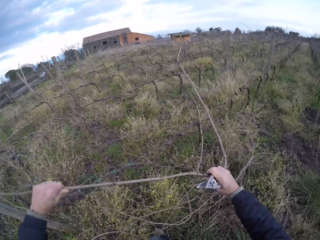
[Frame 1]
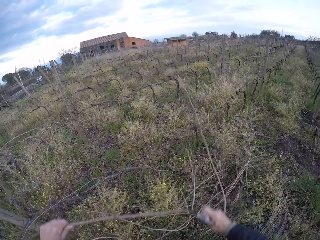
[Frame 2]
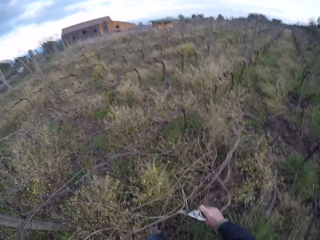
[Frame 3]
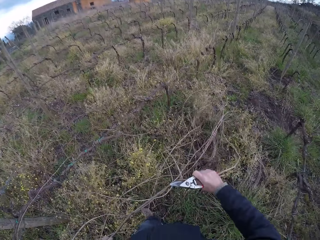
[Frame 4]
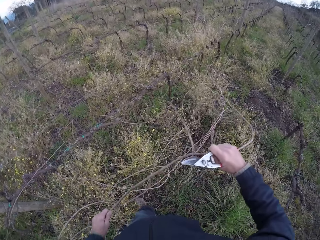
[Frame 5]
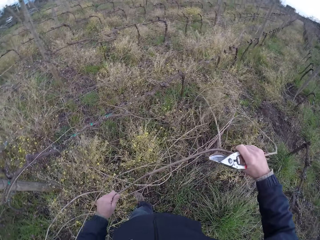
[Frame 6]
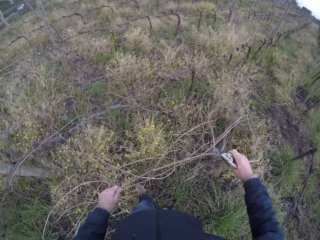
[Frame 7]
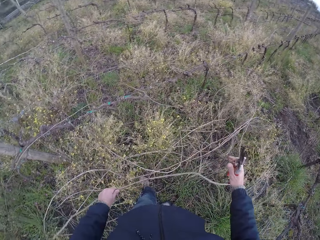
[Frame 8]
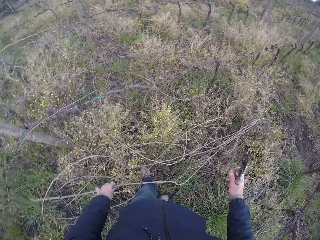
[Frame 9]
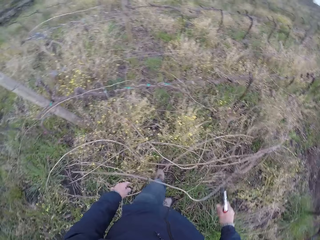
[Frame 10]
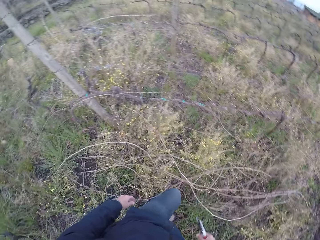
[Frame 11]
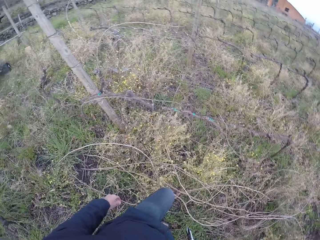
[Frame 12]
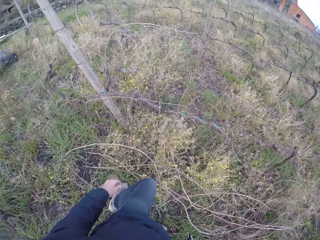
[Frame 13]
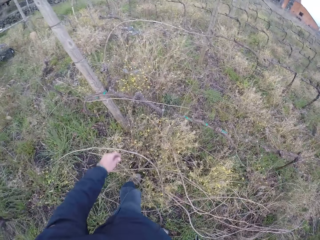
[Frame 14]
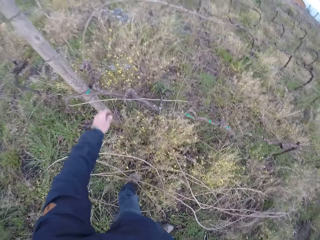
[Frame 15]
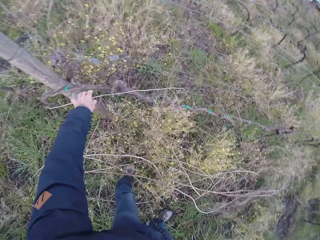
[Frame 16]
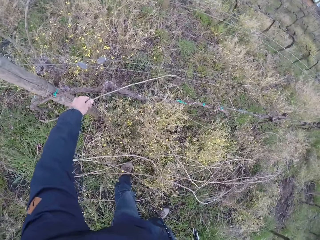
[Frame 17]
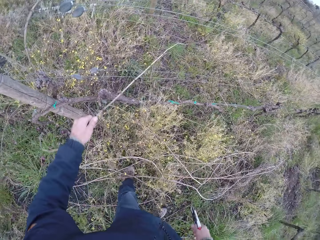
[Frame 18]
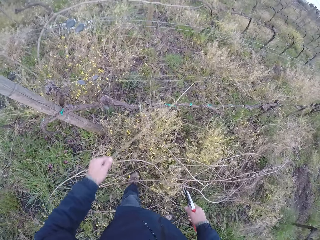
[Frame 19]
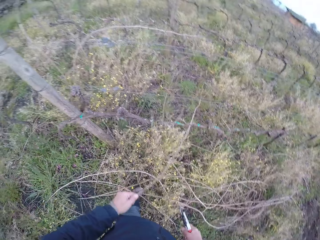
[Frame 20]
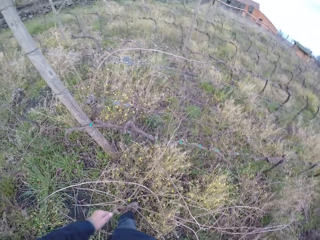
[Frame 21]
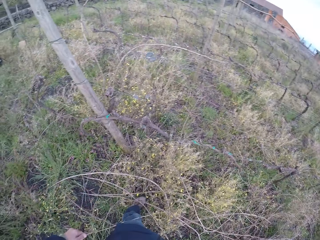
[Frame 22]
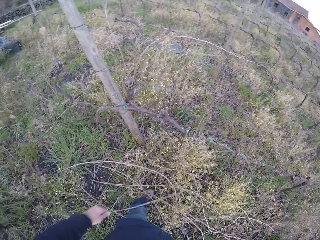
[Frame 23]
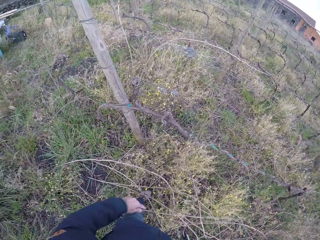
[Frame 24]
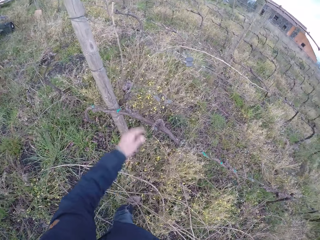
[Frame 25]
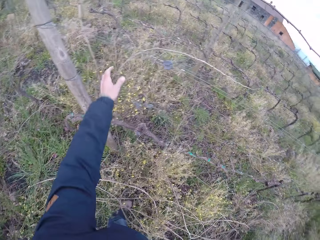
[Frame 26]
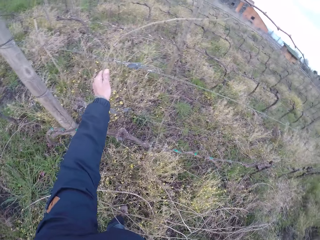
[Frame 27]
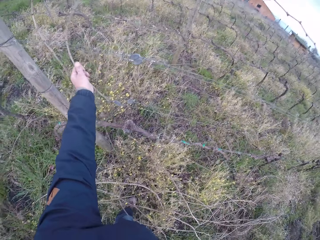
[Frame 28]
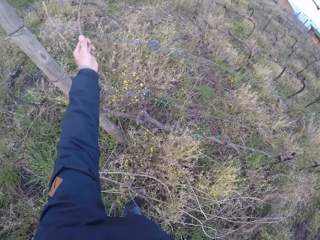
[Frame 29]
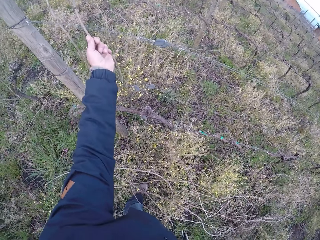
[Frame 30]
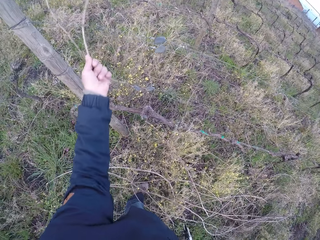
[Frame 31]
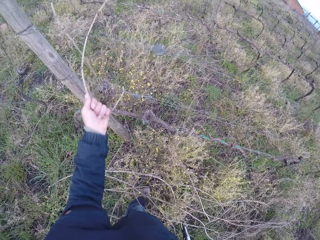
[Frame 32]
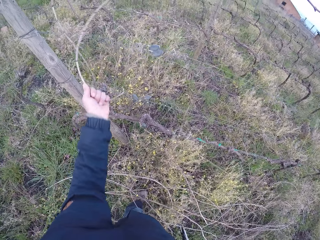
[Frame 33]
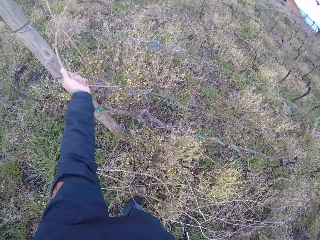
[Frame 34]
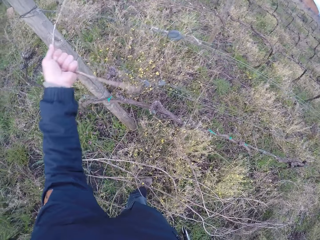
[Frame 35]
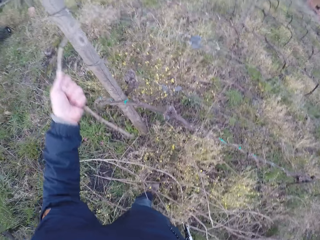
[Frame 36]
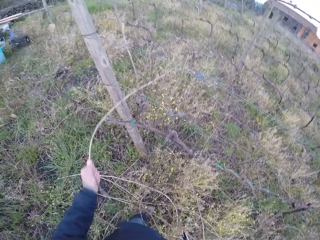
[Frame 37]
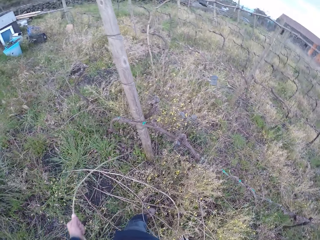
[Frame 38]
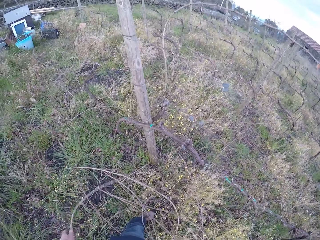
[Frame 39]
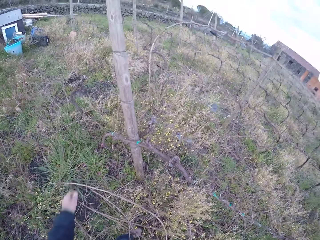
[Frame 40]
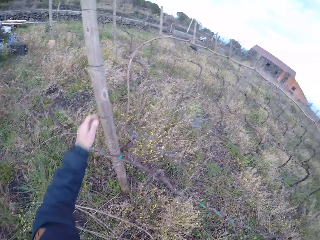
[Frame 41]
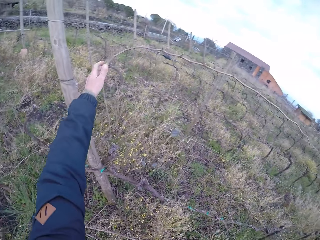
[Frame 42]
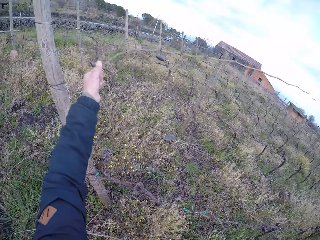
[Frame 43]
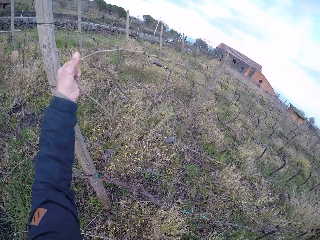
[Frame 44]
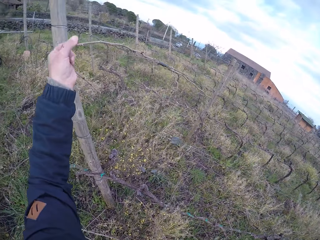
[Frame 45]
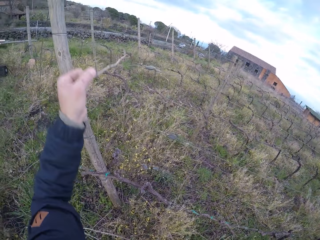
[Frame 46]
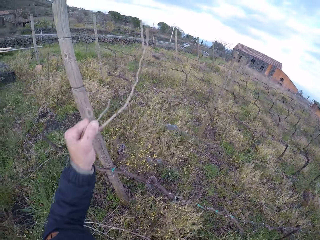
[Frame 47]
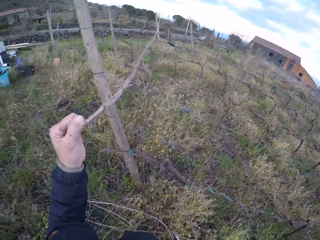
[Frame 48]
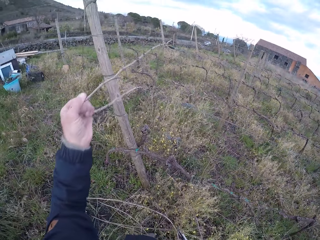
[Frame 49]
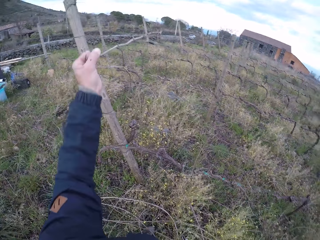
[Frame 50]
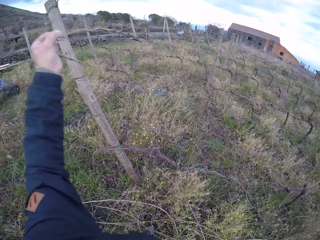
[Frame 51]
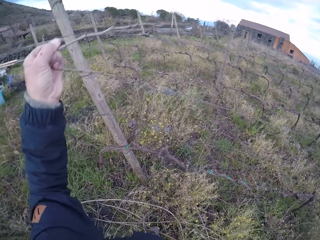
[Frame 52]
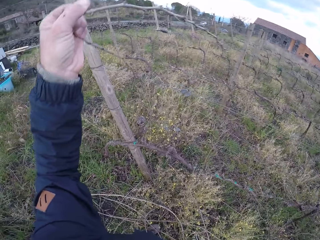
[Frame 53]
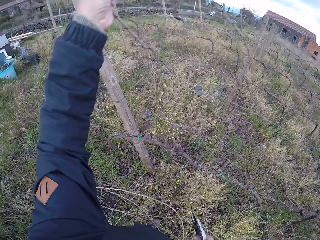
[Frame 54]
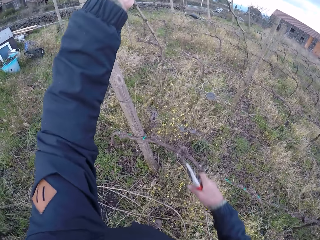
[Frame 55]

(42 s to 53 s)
The camera wearer drops the twig on the ground with his left hand. He removes a twig from the wire fence with his left hand. He takes the wood from the ground. He drops the twig on the ground with his left hand. He removes the twig from the wire fence with his left hand. He drops the twig on the ground with his left hand. He pulls the twig from the wire fence with his left hand.

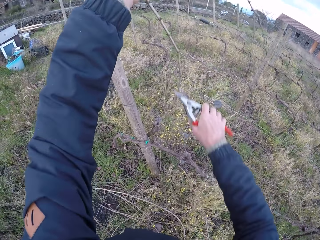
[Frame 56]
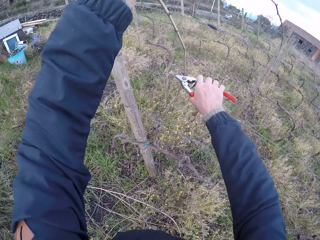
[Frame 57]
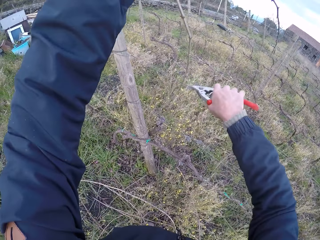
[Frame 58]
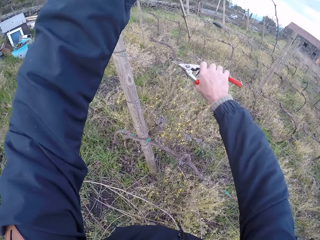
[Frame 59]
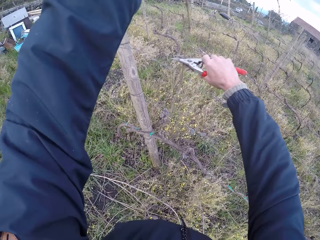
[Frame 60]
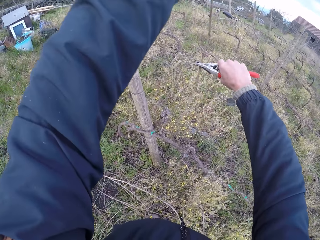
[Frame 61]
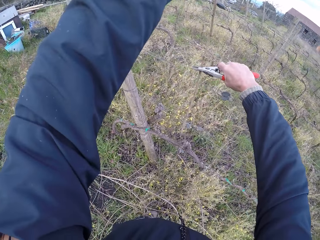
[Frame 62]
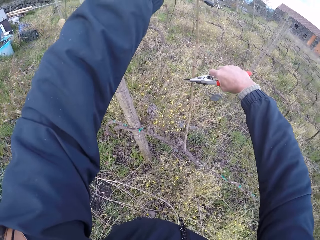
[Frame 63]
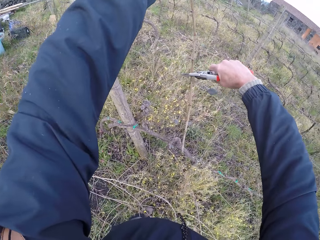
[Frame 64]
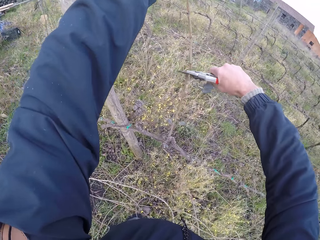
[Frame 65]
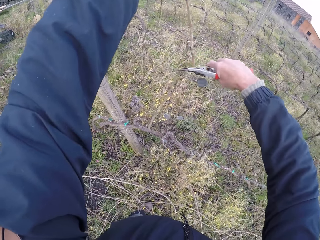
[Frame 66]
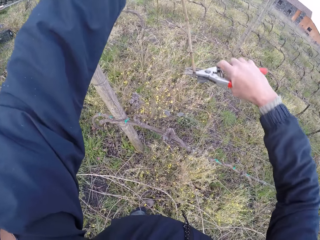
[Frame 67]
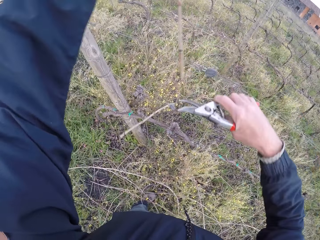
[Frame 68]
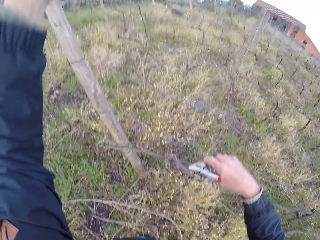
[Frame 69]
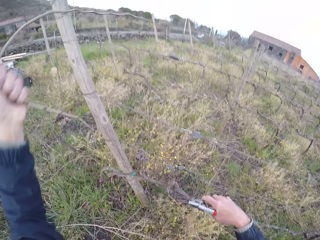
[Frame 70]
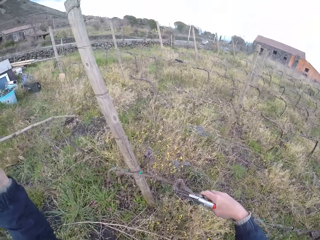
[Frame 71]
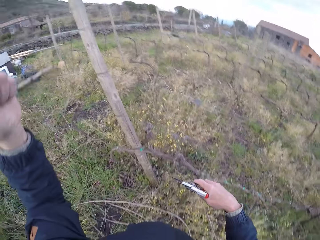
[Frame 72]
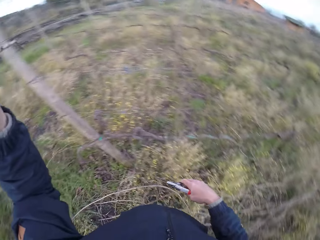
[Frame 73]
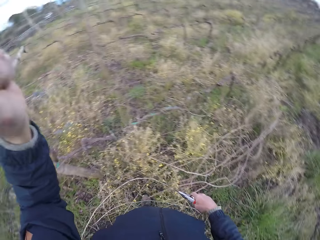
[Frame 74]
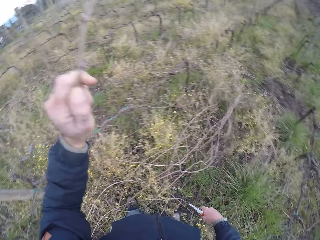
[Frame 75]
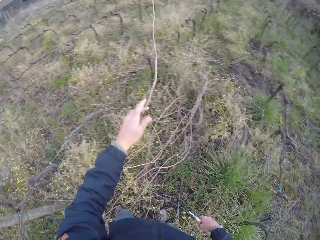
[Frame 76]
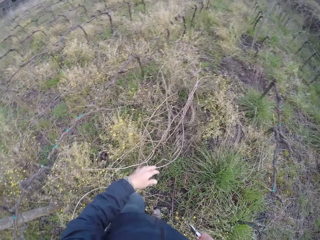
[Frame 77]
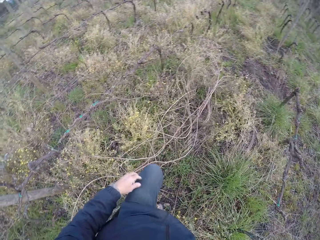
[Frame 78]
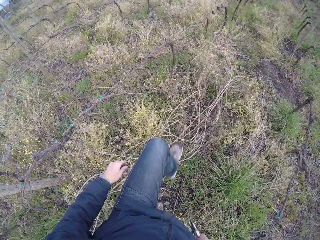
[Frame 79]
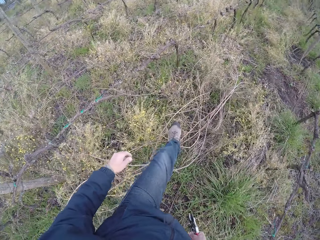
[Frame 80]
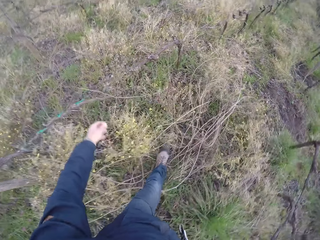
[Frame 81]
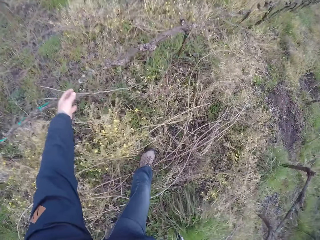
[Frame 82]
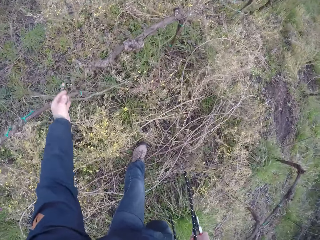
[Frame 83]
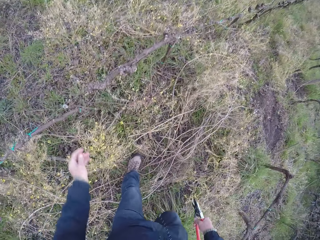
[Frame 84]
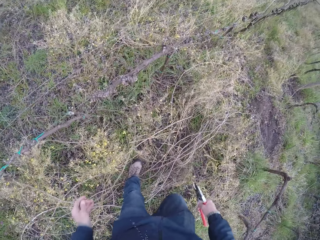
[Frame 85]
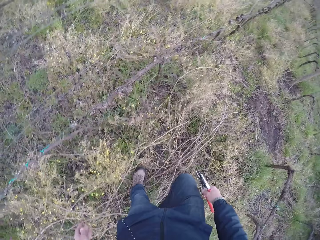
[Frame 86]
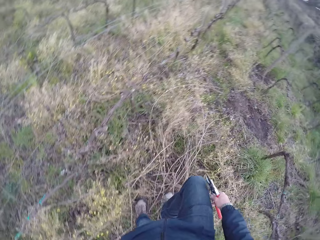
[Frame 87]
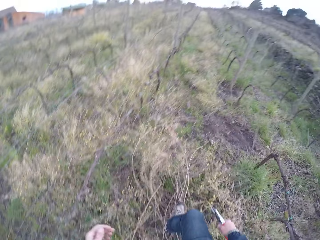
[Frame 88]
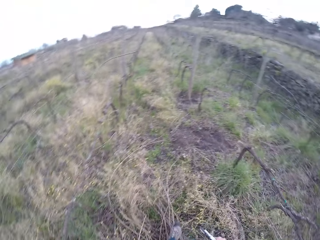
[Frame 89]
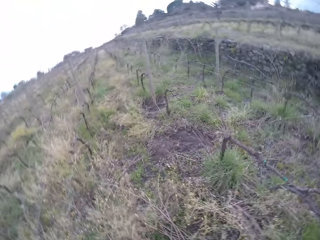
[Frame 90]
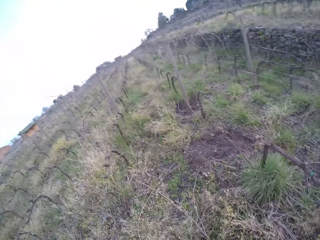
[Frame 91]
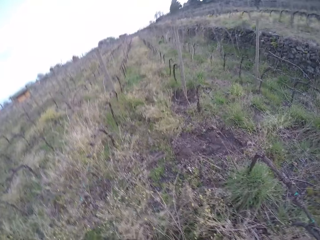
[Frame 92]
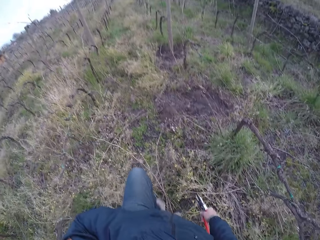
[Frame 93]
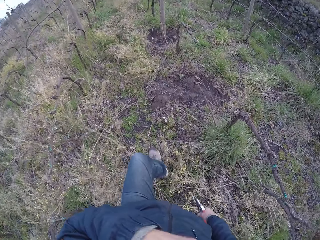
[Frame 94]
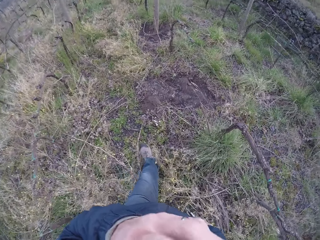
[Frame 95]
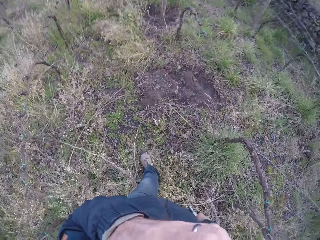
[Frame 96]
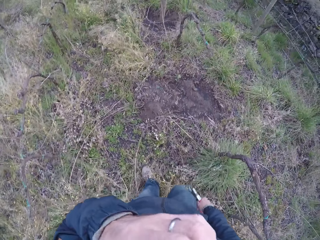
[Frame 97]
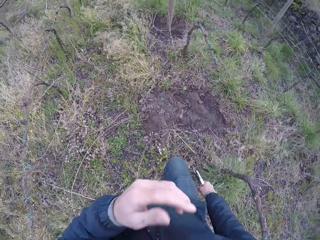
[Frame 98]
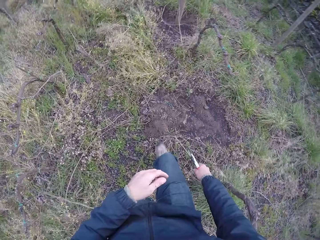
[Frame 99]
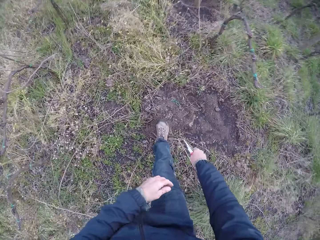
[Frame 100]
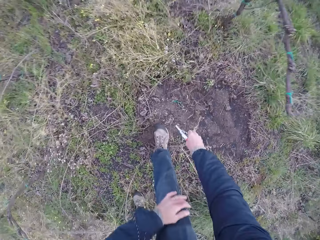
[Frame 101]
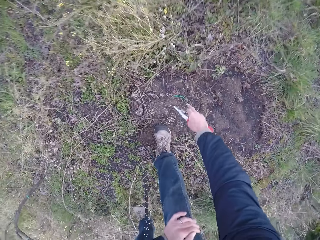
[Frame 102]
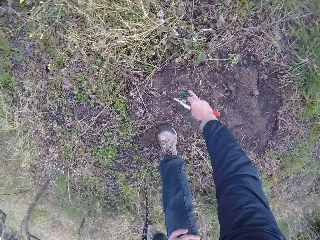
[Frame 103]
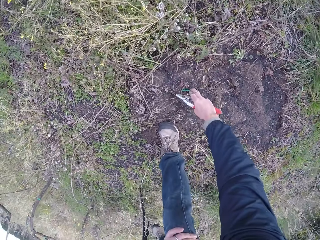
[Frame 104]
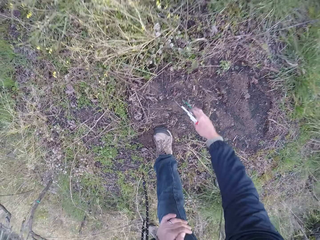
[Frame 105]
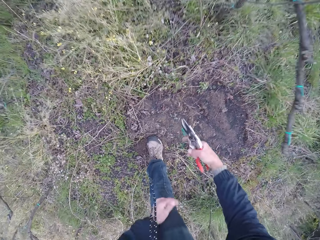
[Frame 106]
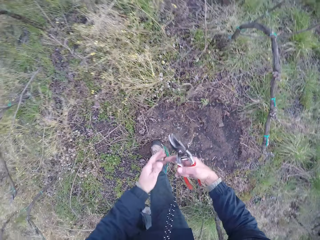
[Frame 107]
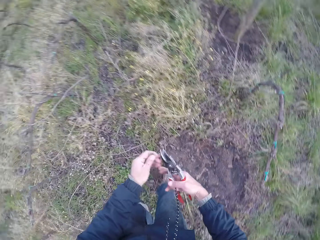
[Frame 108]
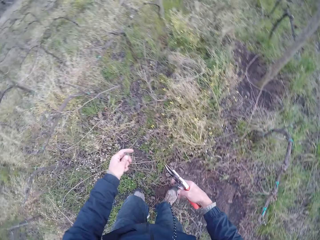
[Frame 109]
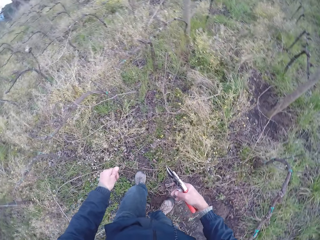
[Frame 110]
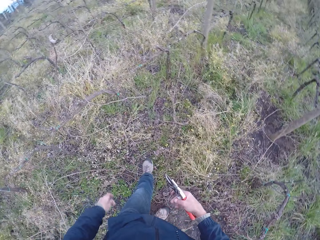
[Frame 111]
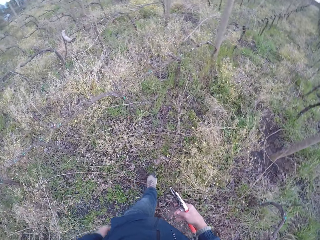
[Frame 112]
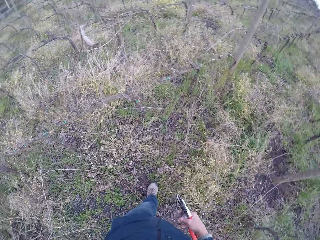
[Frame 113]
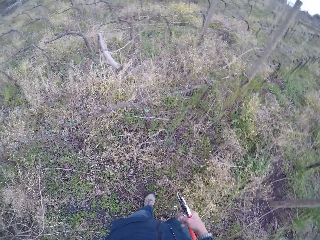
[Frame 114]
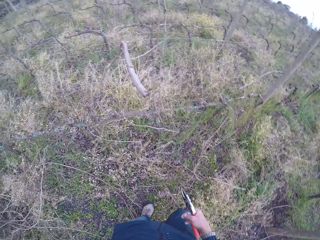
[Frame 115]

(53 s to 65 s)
The camera wearer cuts the twig with the secateurs in his right hand. He pulls the twig from the wire fence with his left hand. He drops the twig on the ground with his left hand. He touches the twig on the ground with his left hand. He pulls the wood. He places his left hand on his right knee. He picks up a wire from the ground with his right hand. He passes the wire to his left hand.
